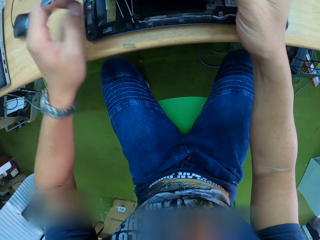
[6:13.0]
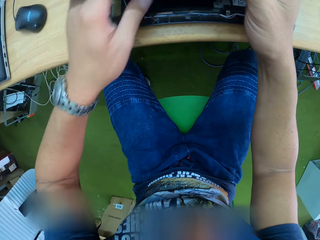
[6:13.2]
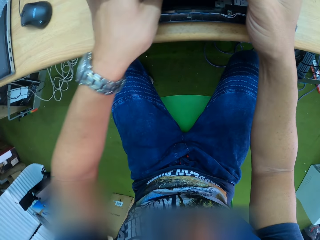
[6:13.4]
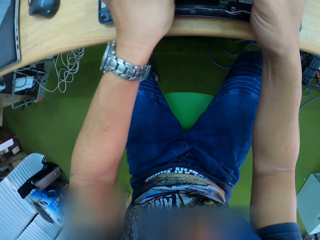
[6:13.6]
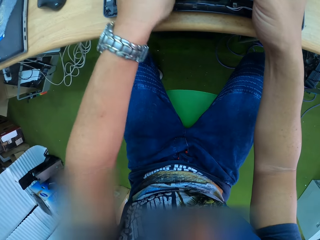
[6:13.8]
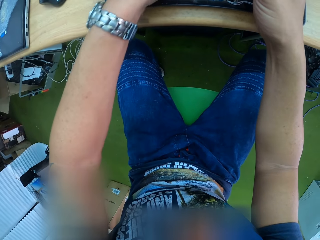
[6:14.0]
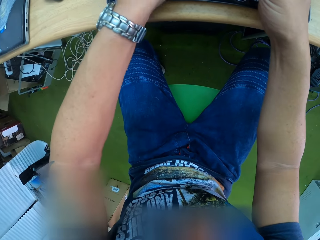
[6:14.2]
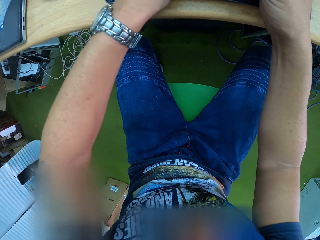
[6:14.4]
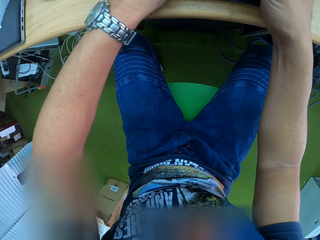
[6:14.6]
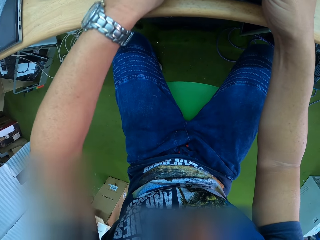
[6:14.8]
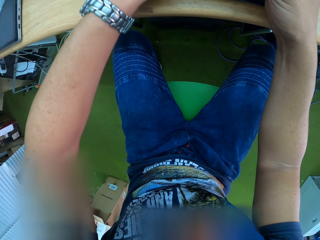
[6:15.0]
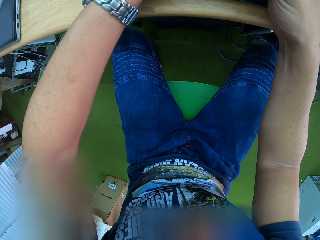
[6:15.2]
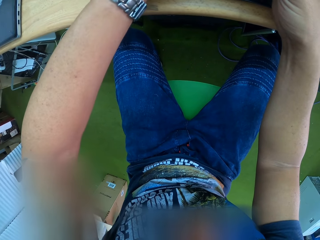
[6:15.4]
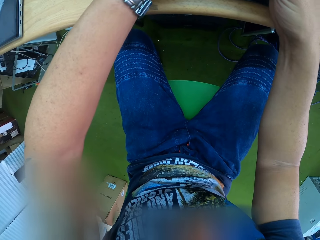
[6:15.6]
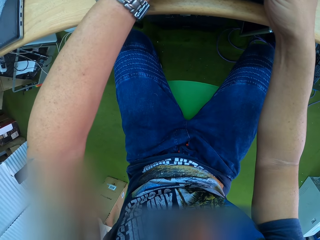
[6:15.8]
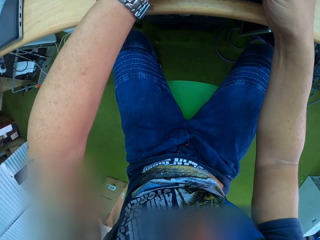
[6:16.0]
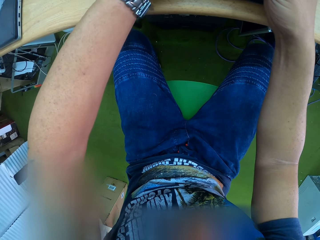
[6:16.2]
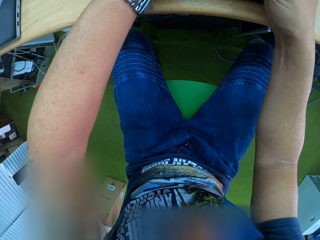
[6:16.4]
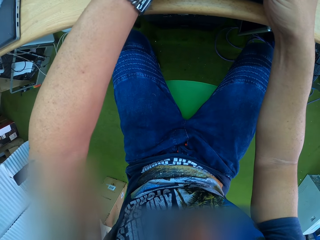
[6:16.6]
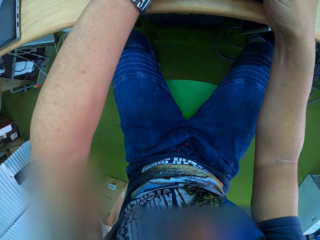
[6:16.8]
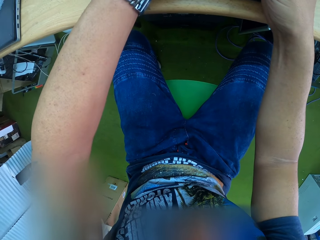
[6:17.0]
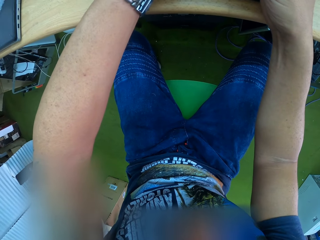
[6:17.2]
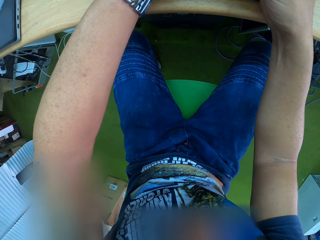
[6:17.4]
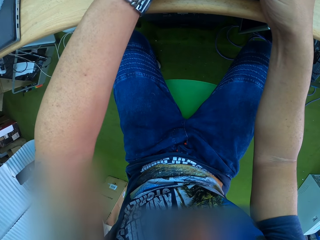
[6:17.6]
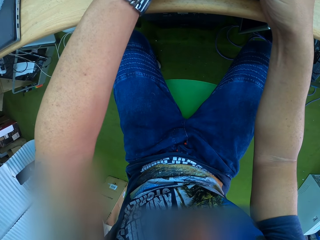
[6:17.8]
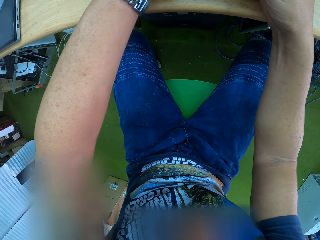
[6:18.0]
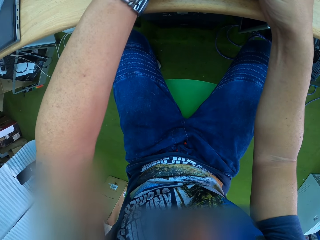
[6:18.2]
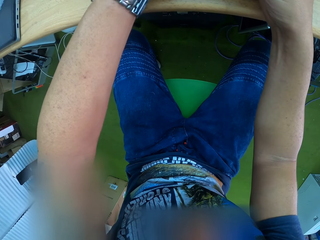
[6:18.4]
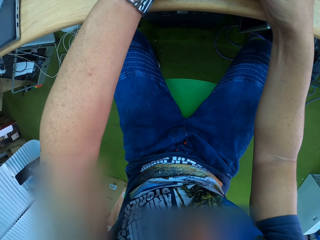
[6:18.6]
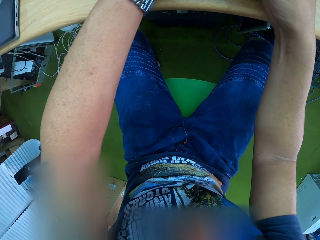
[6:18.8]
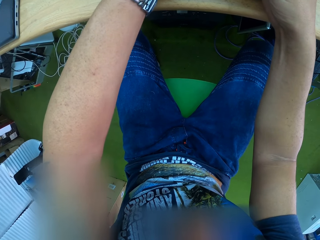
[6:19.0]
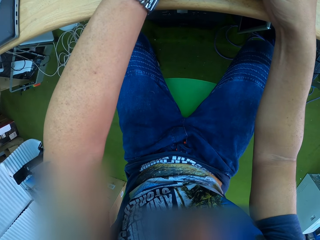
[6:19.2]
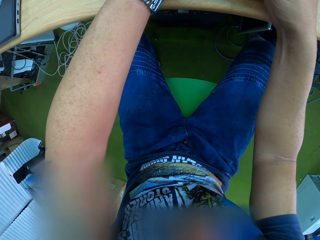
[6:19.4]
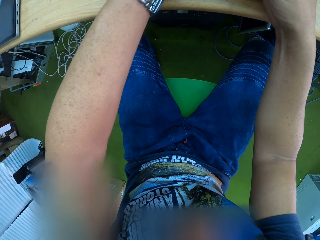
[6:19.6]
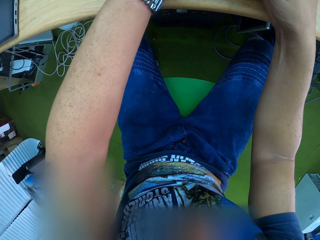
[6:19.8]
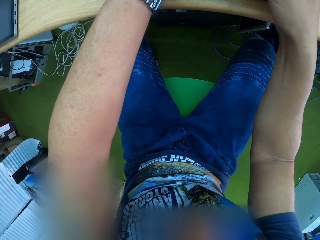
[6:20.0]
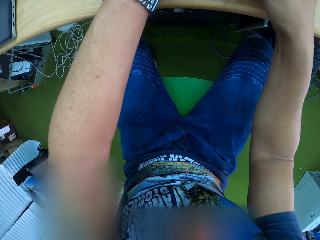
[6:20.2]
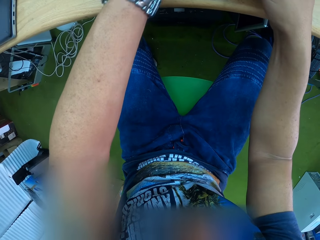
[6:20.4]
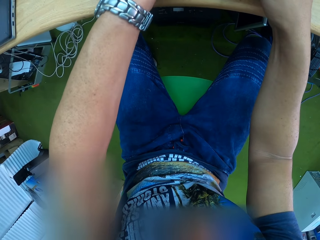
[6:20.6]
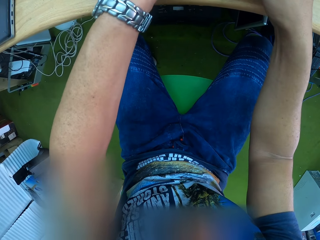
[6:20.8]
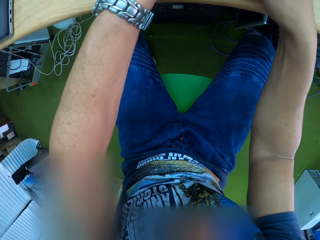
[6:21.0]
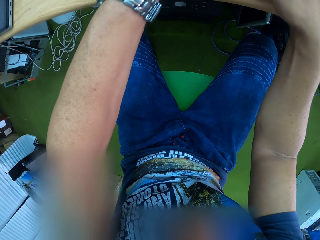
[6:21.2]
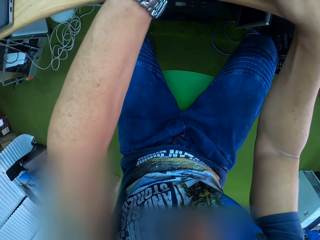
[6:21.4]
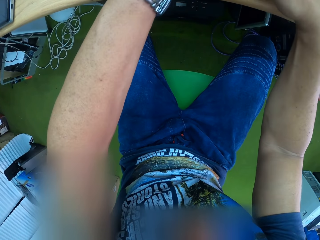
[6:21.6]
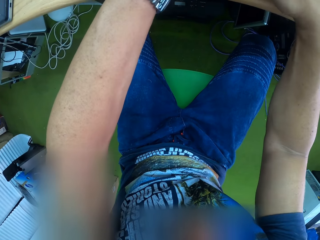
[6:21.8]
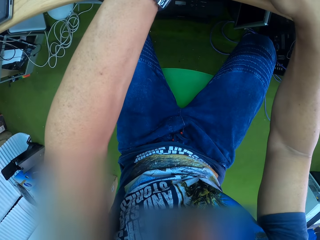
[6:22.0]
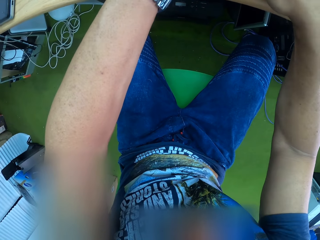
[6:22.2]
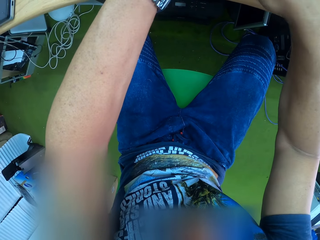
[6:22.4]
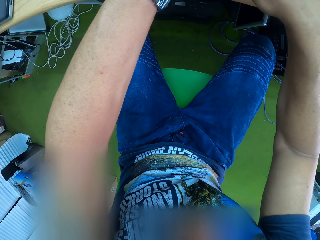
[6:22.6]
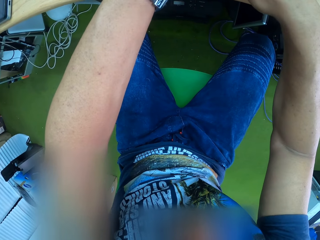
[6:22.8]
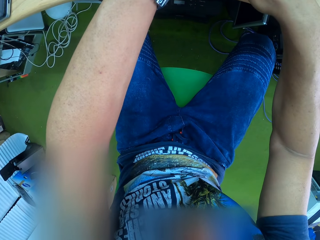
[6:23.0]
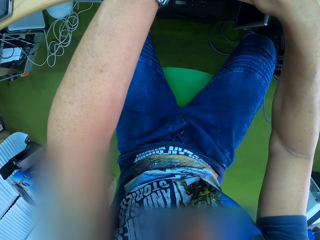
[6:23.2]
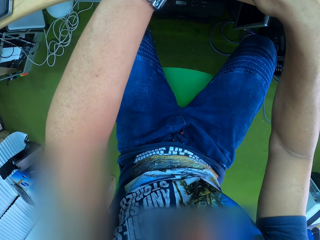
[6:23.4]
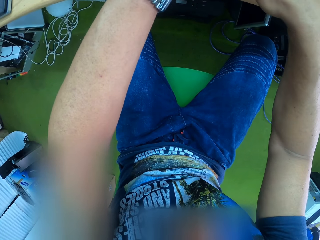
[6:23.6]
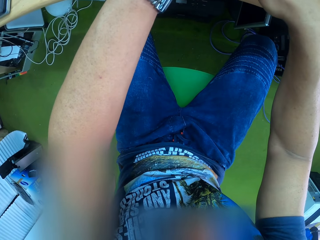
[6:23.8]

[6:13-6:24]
The camera wearer touches the flexible ribbon cable with his left hand.

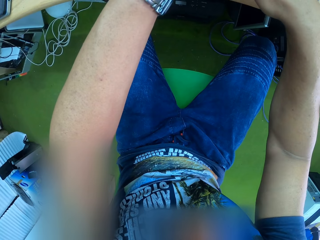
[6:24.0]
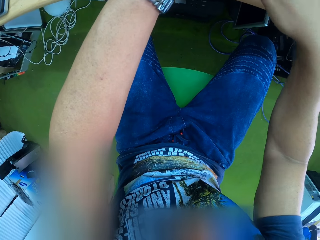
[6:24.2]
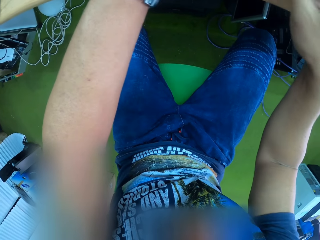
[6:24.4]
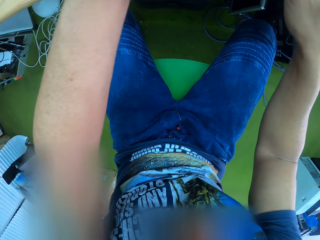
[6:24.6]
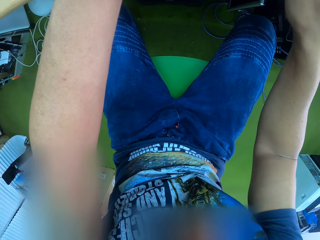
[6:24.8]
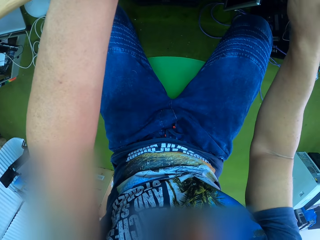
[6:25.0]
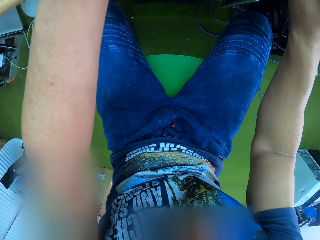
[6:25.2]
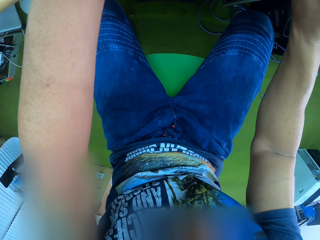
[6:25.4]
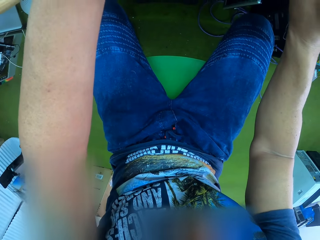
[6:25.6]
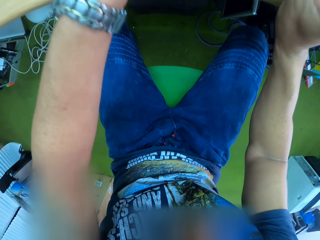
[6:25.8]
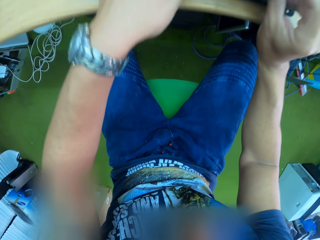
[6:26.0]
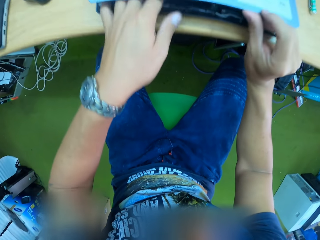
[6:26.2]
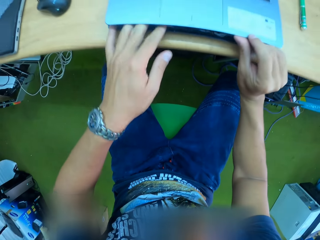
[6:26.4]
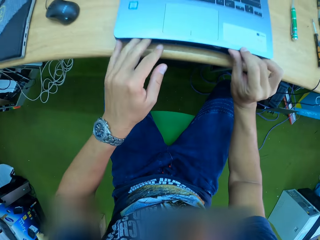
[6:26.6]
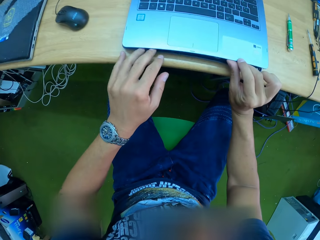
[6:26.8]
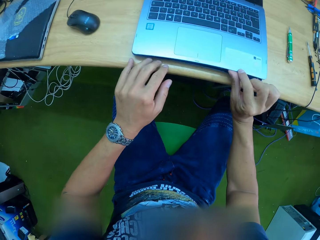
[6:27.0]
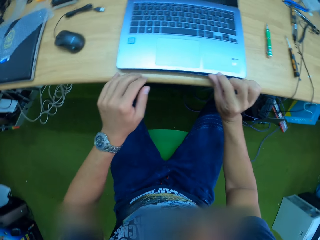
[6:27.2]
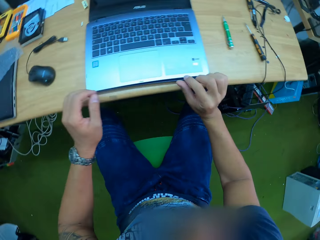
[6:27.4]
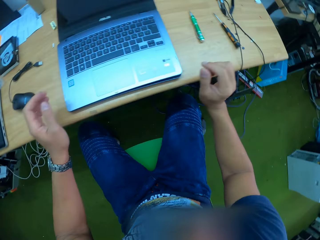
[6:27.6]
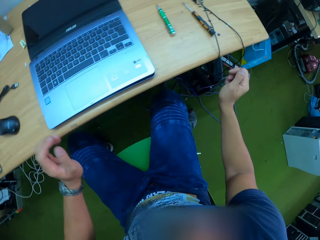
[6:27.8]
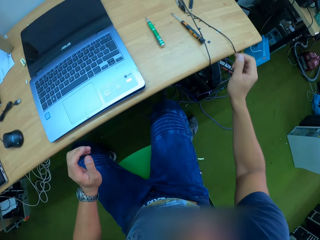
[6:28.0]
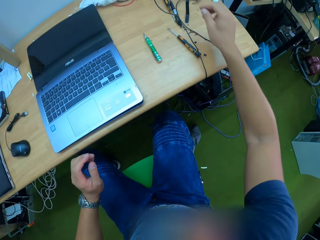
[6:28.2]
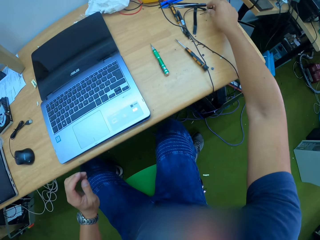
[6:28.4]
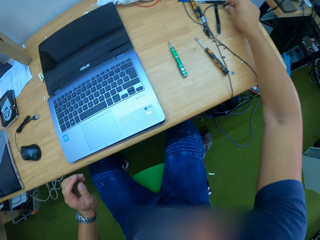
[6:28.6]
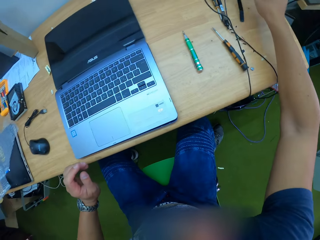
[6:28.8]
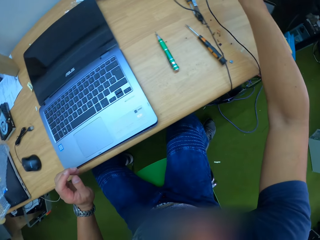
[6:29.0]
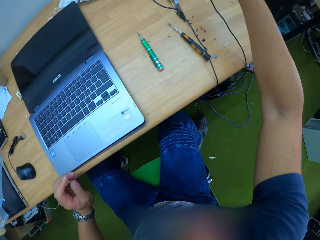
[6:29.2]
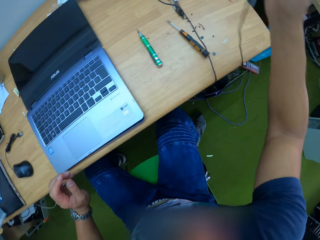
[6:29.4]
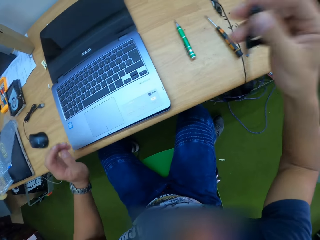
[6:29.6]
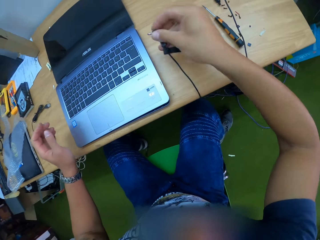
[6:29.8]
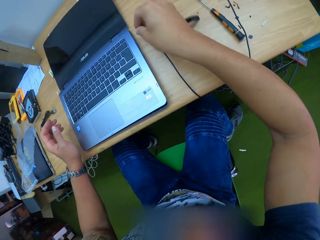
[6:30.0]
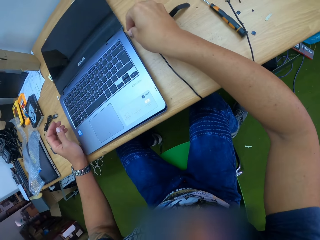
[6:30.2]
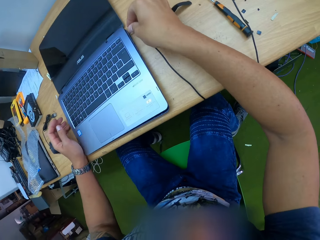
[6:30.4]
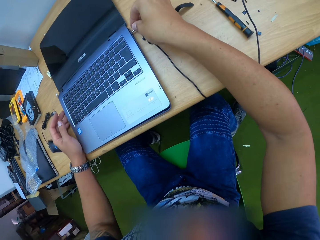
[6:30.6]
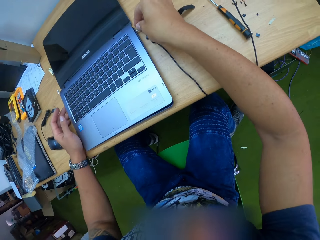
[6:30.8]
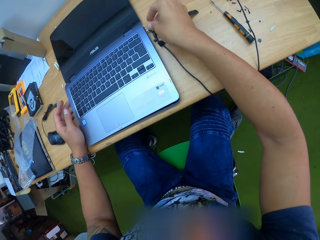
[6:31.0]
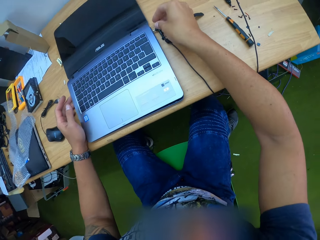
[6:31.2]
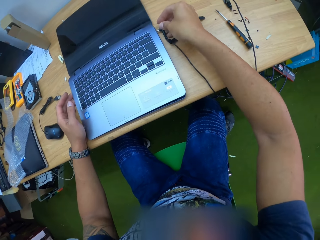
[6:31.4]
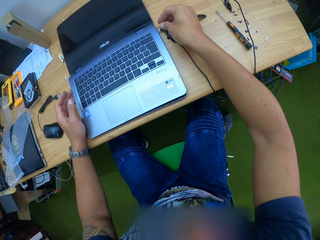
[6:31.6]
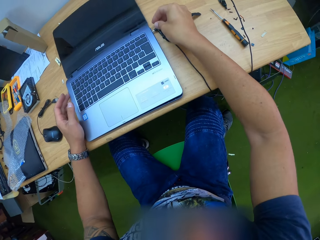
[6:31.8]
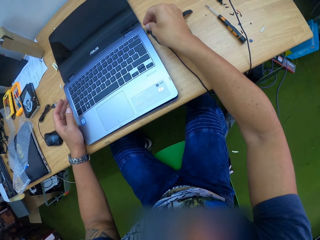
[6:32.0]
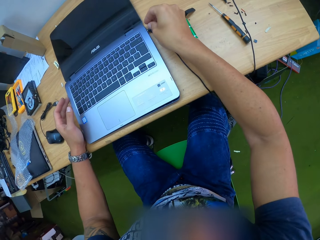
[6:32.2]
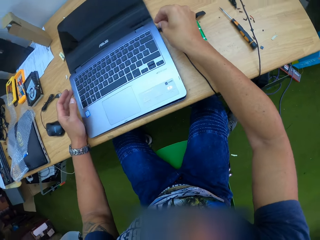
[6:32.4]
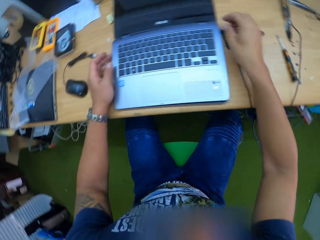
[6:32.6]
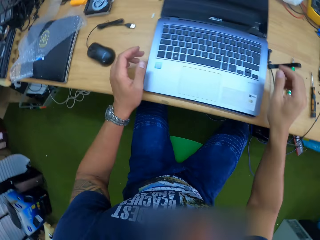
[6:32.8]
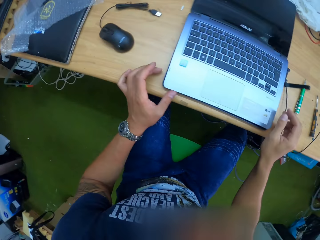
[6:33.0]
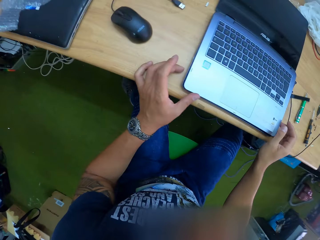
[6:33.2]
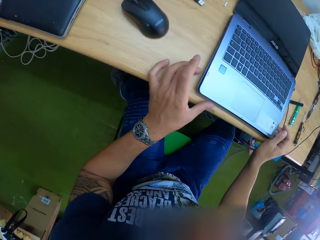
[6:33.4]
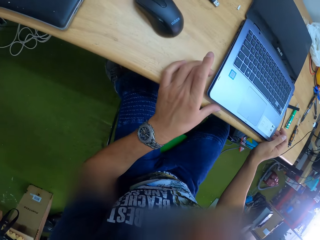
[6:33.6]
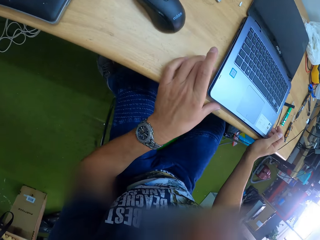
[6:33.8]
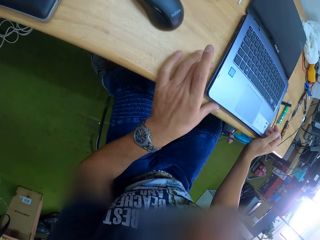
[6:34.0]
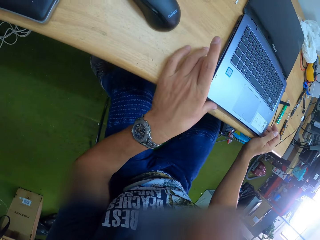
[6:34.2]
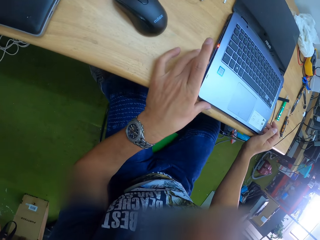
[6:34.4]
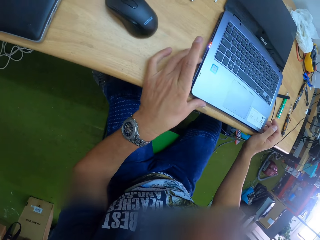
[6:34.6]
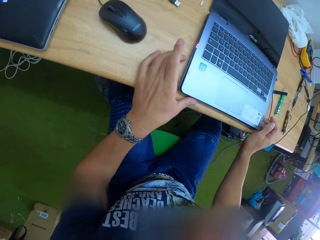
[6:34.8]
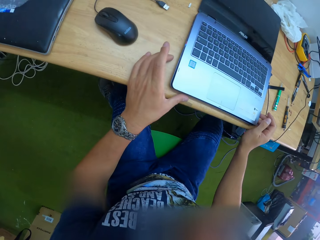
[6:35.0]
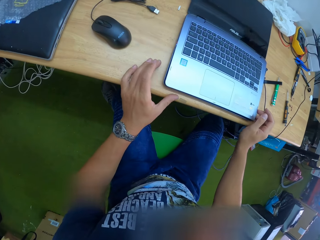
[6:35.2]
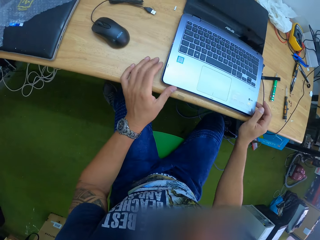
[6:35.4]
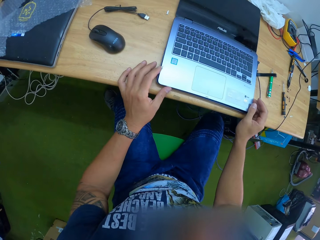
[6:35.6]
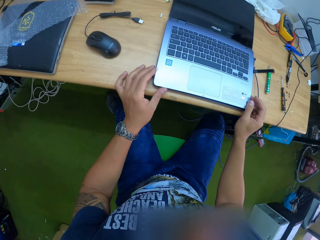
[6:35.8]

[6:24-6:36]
The camera wearer attaches the palm rest to the laptop with his hands. He picks up the laptop charger with his right hand and plugs the charger to the laptop with his right hand. He looks at the laptop, puts on the laptop with his right hand, and presses a button on the laptop.
